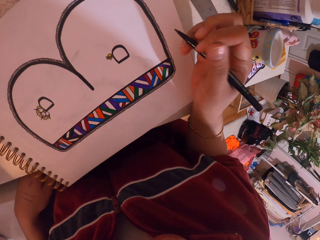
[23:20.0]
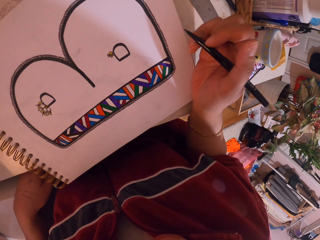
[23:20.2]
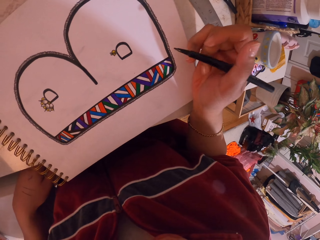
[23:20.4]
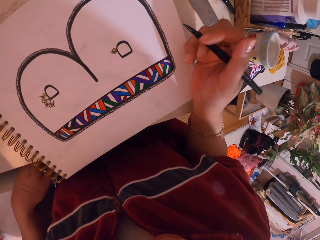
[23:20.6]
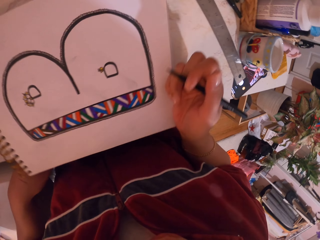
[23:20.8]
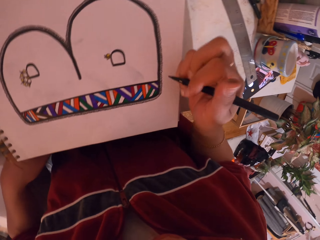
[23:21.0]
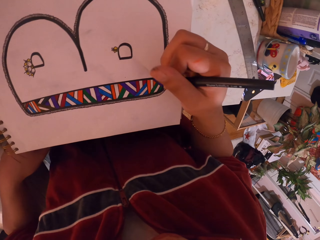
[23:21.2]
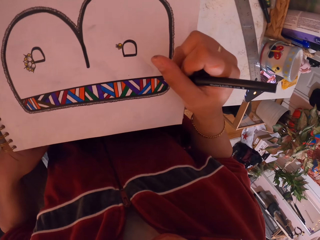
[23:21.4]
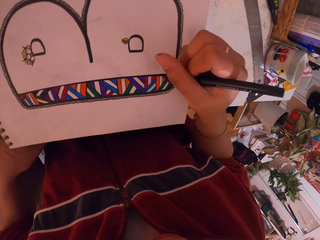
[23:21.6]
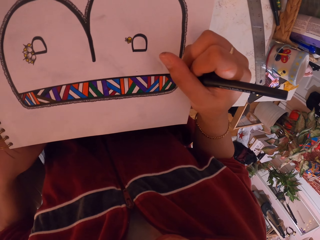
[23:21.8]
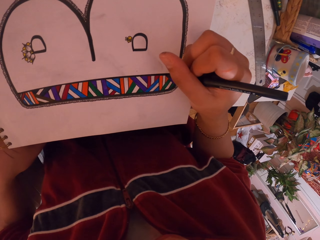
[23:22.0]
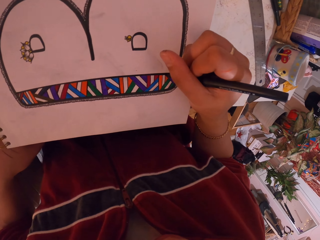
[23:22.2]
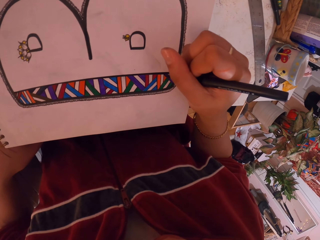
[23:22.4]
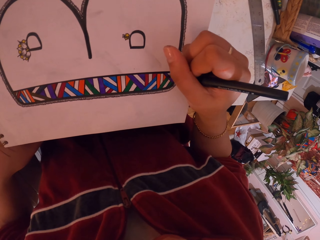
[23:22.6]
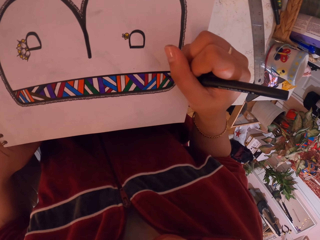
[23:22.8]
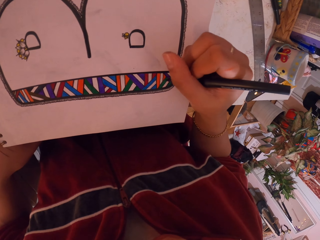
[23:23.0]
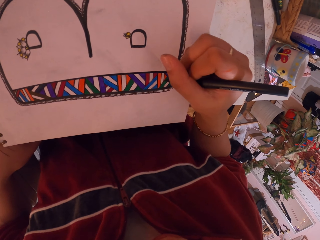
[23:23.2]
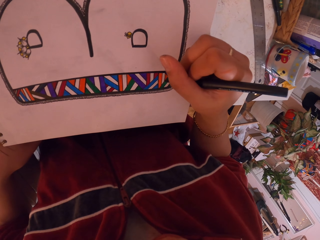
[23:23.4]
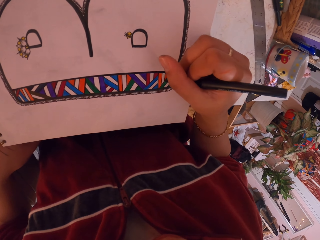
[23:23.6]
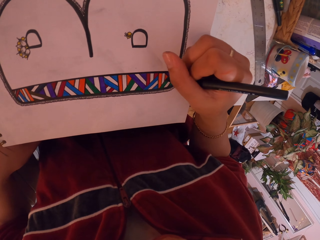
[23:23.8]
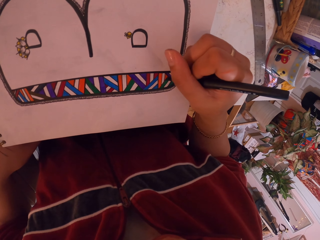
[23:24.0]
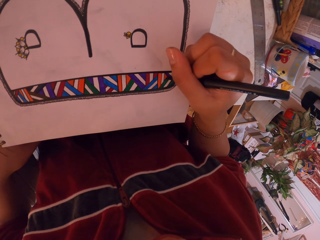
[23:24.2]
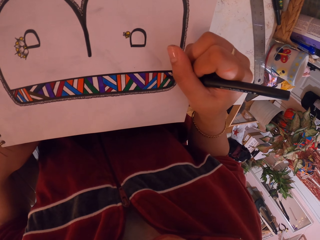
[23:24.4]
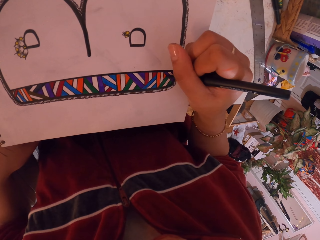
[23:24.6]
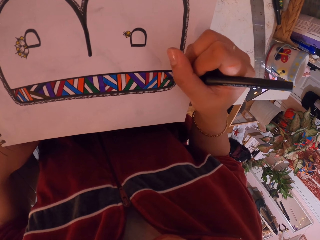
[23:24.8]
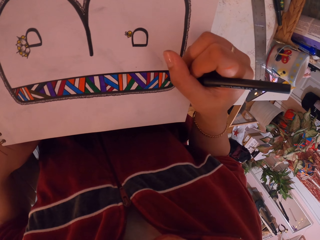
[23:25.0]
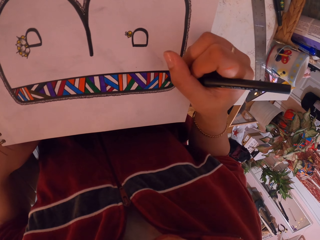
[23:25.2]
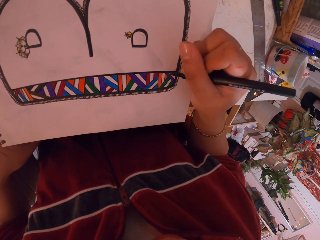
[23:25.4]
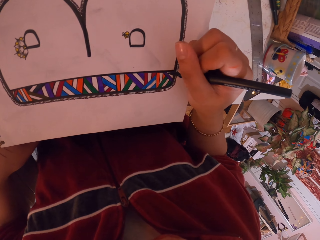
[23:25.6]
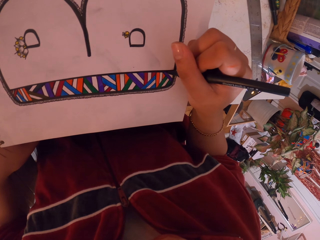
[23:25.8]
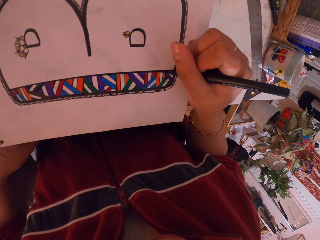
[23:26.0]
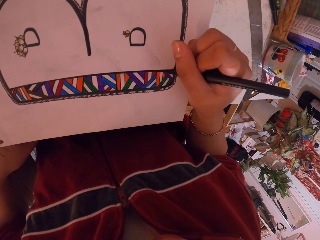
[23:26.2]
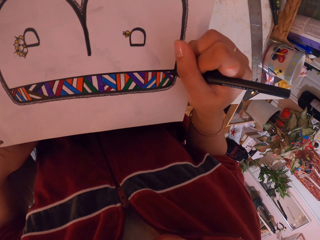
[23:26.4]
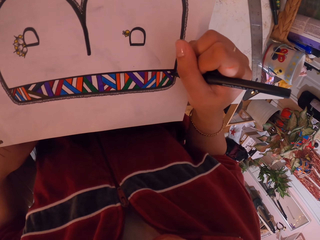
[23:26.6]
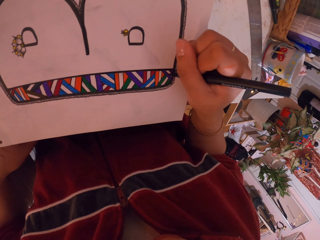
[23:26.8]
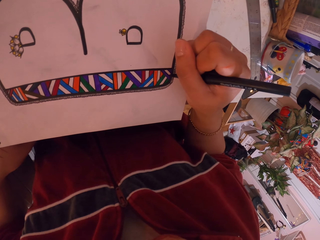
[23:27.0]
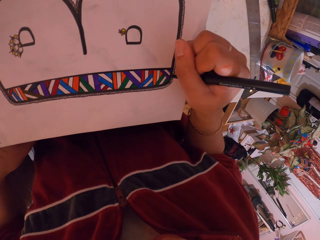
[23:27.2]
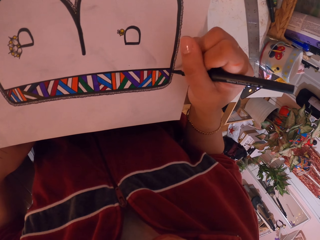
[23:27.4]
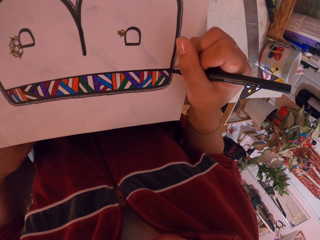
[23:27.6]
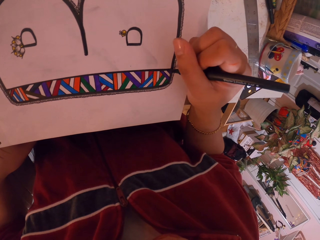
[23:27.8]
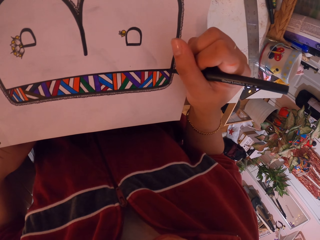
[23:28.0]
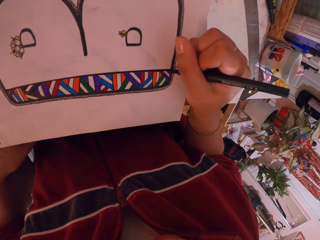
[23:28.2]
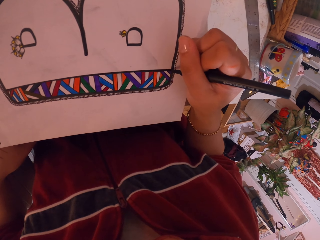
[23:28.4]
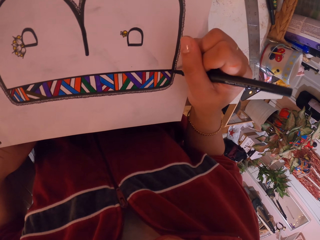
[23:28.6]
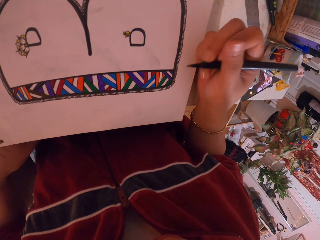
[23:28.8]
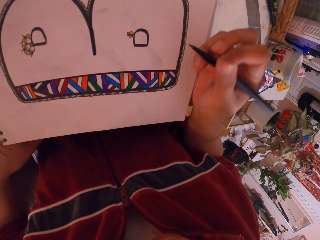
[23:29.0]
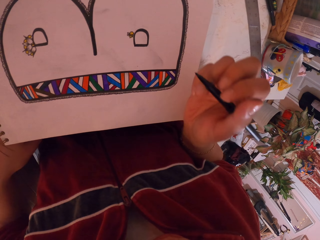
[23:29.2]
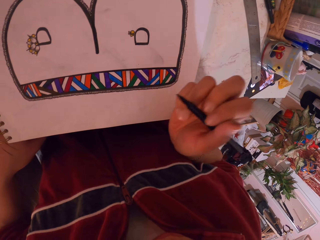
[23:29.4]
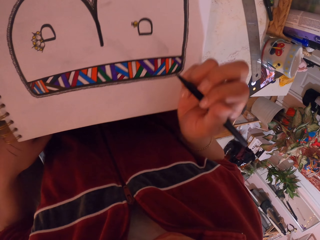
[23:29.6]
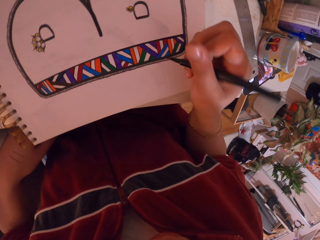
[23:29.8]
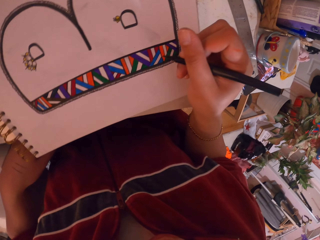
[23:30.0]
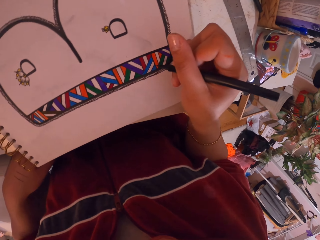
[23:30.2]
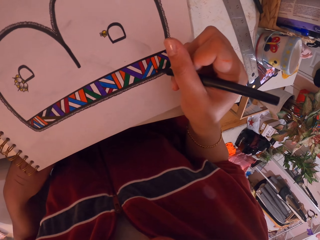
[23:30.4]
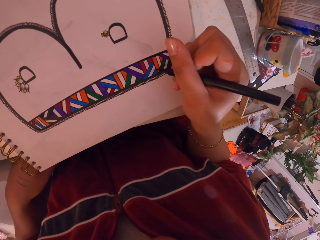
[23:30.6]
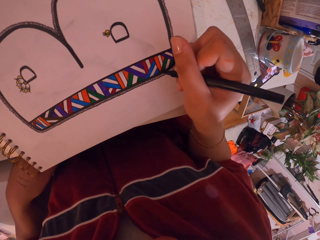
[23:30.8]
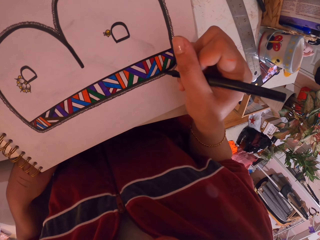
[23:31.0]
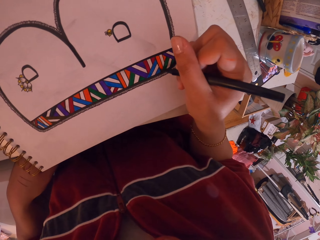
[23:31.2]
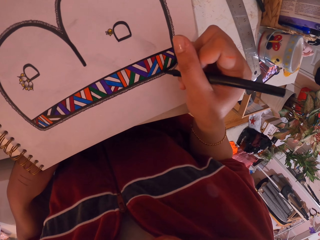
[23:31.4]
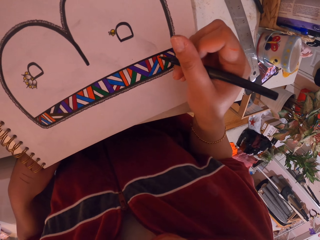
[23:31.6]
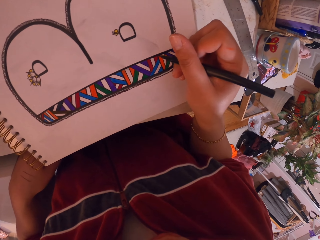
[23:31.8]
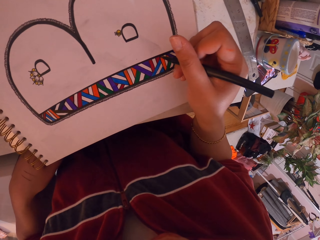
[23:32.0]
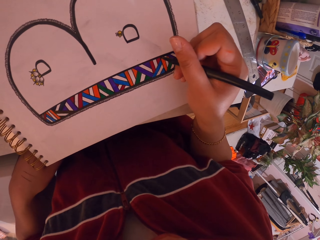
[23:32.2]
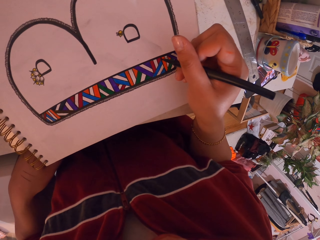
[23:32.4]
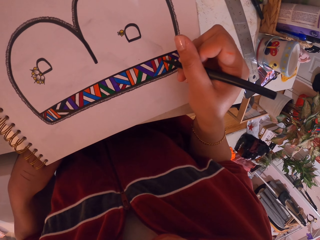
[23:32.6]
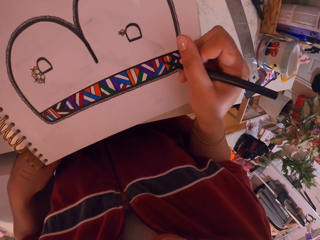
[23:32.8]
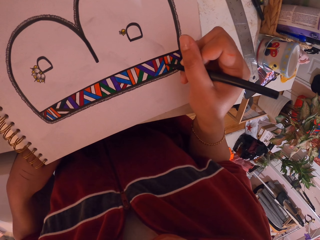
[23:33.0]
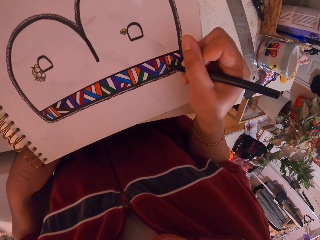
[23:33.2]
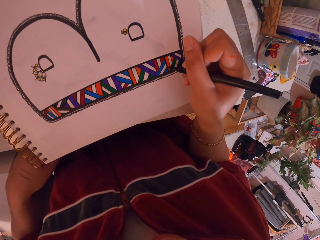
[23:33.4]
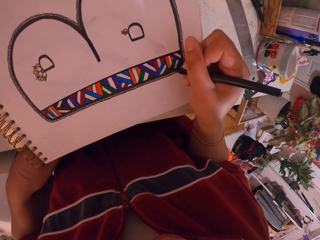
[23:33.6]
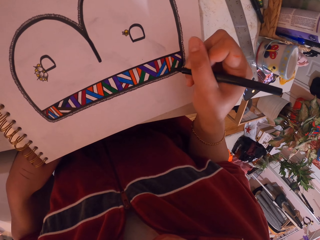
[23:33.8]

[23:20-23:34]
The camera wearer removes the hands from the drawing book. They move the drawing book. They move the hand towards the drawing book. They draw on the drawing book with the pen. They remove the hands from the drawing book, move the drawing book, and draw on the drawing book with the pen.

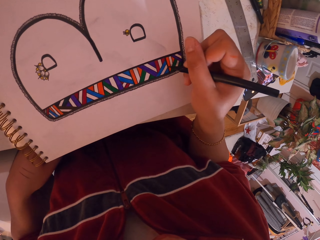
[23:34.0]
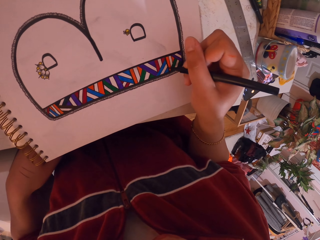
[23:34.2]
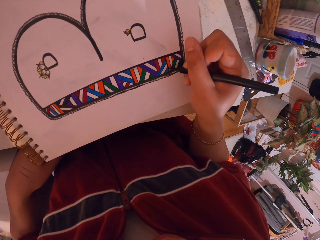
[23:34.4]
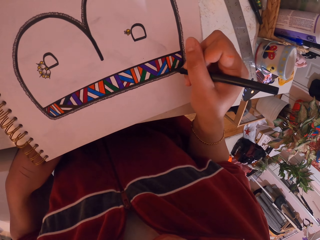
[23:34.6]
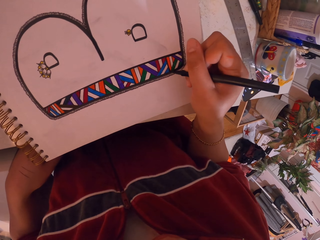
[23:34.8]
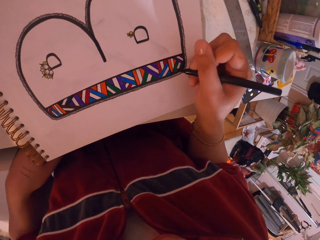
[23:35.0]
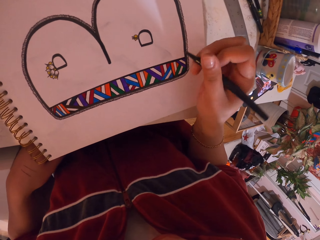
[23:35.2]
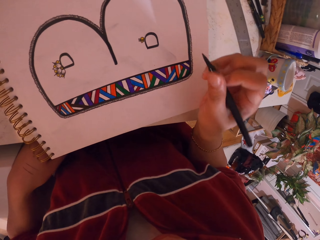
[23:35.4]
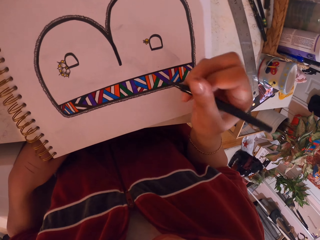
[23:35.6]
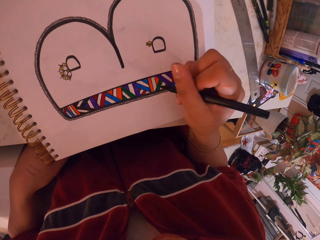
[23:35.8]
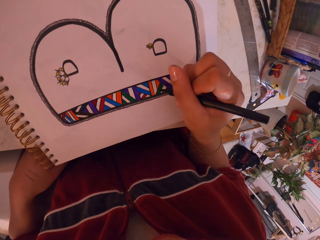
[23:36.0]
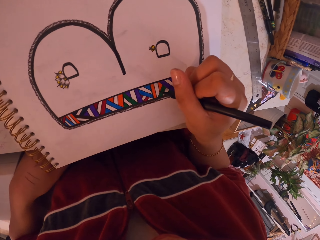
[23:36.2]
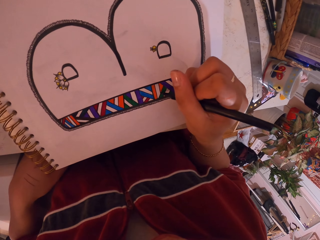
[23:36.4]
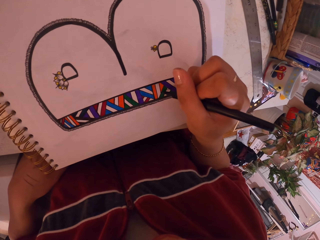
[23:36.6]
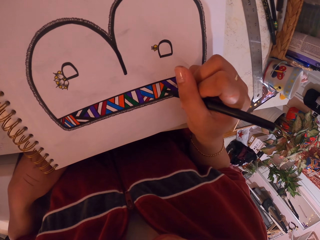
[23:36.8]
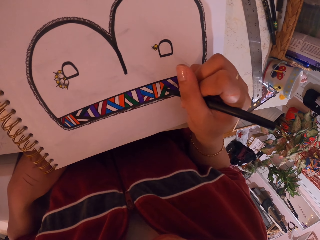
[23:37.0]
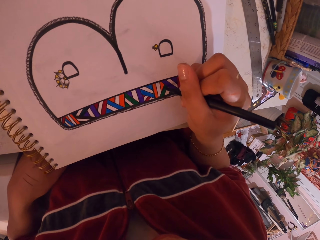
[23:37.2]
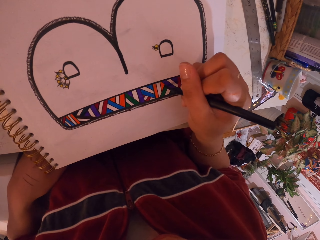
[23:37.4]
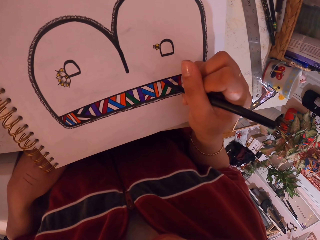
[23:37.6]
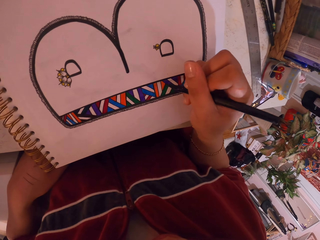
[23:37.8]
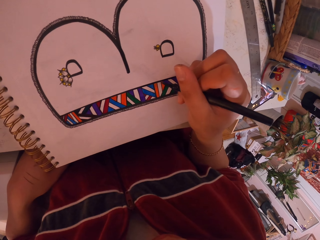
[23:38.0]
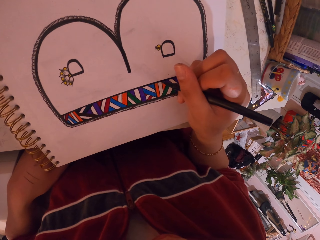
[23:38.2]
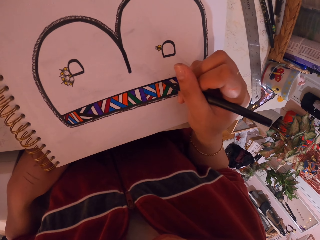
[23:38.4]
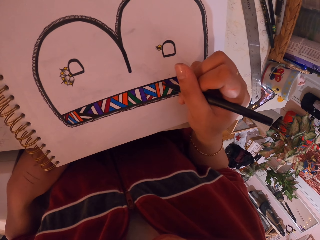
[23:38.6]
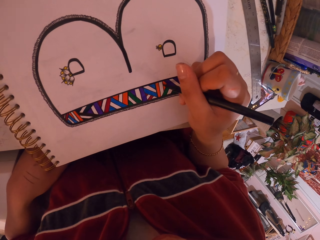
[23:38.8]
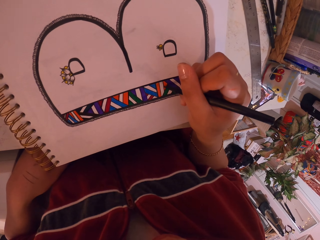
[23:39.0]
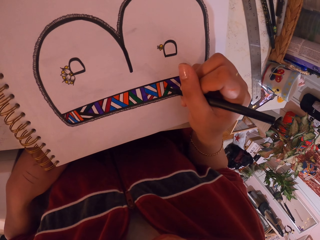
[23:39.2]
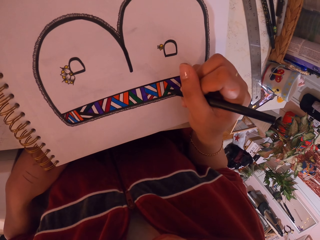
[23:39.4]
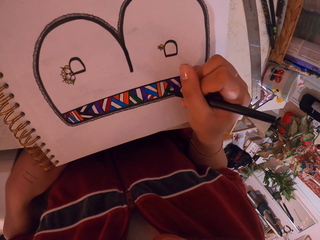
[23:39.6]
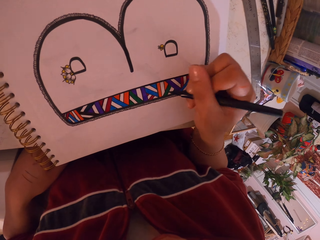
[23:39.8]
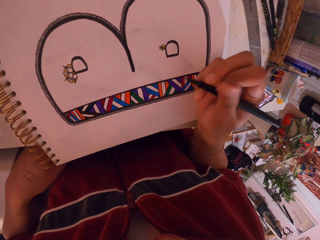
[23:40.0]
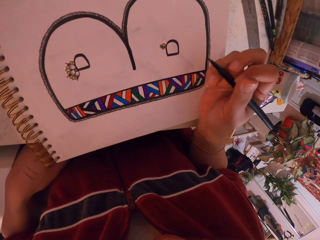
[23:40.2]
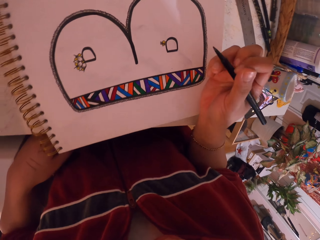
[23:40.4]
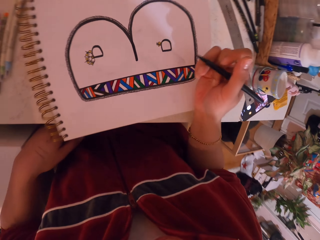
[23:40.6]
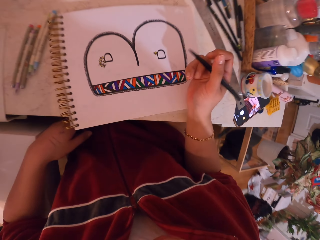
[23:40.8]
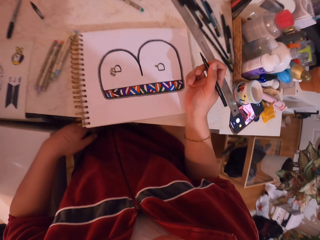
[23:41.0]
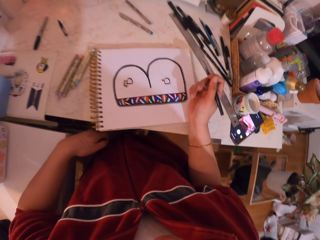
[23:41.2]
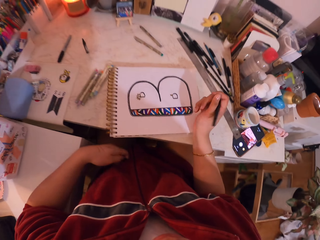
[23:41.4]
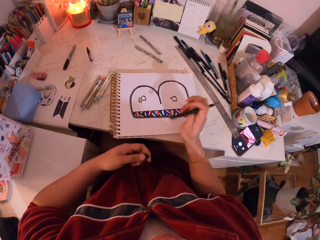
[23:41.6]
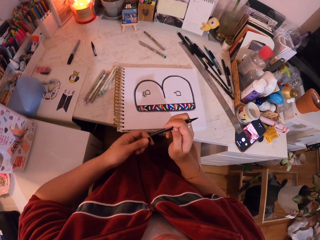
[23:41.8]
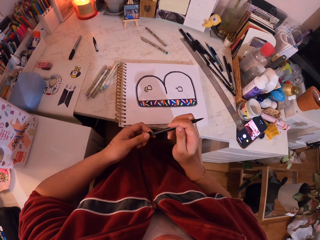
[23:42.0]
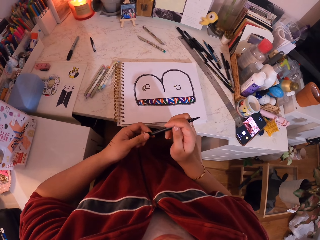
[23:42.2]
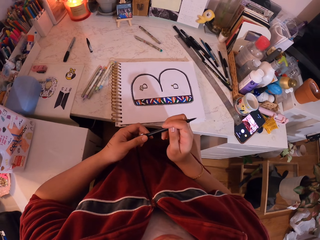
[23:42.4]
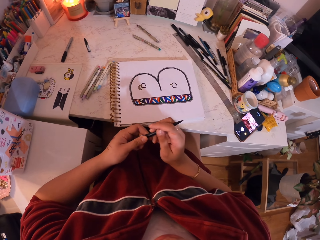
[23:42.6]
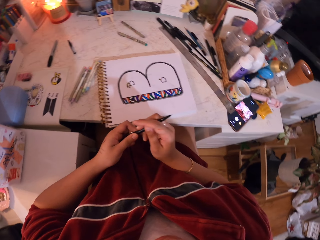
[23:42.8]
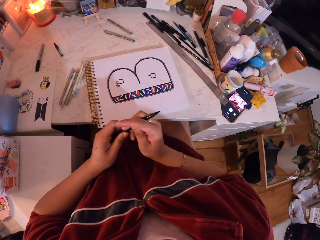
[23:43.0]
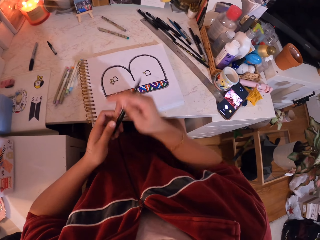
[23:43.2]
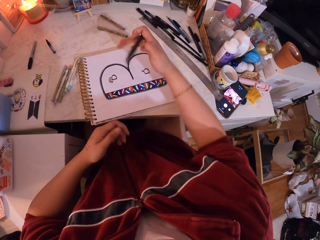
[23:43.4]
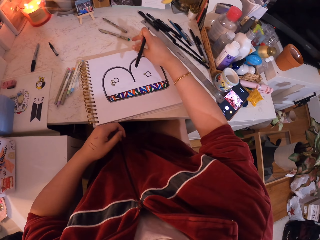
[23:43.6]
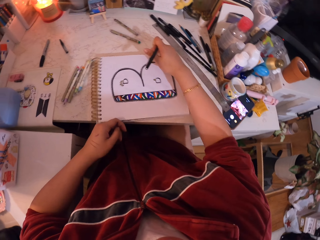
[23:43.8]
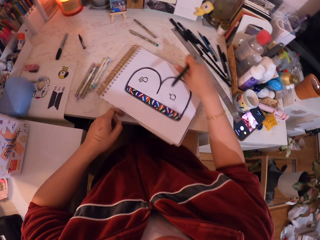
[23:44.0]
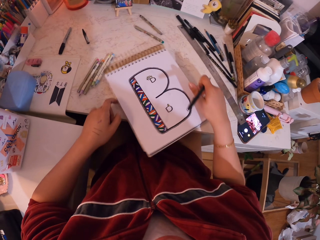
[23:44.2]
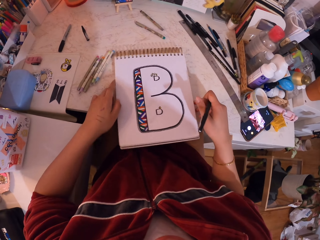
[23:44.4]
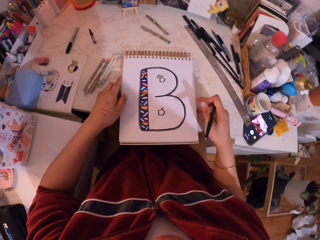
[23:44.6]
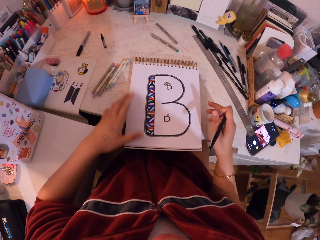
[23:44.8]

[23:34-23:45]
The camera wearer removes the hands from the drawing book. They move the hand towards the drawing book. They draw on the drawing book. They remove the hands from the drawing book. They move the hands. They put the pen's cap on the pen. They move the drawing book. They move the hands. They move the drawing book again.
